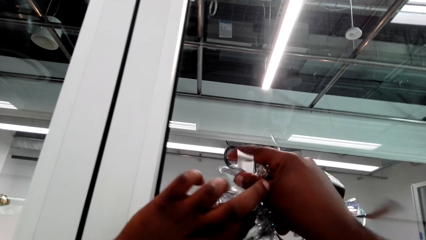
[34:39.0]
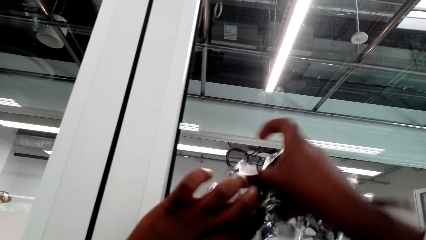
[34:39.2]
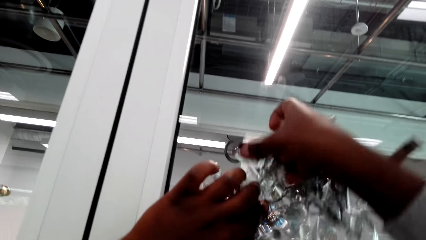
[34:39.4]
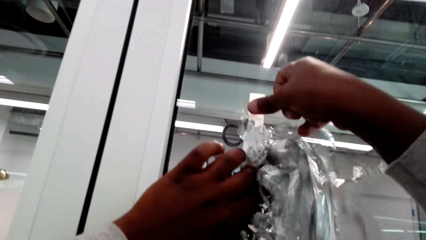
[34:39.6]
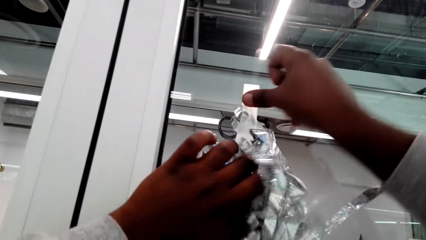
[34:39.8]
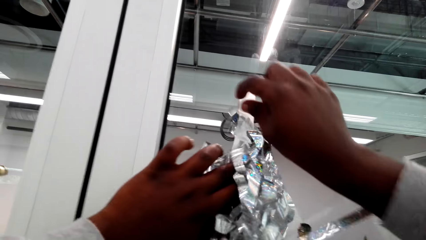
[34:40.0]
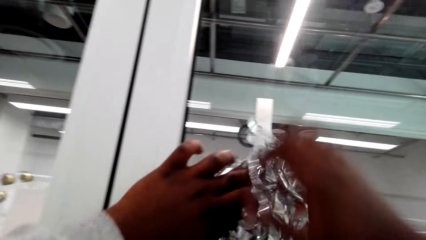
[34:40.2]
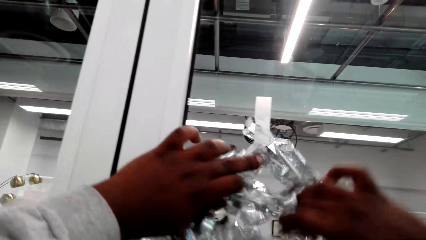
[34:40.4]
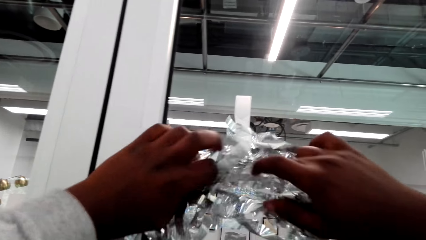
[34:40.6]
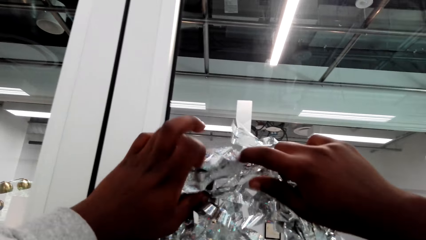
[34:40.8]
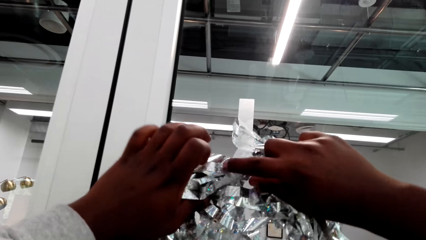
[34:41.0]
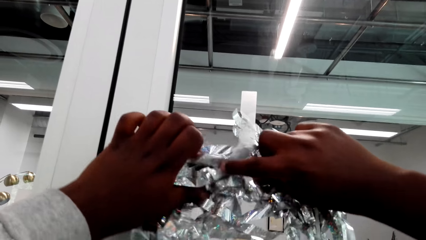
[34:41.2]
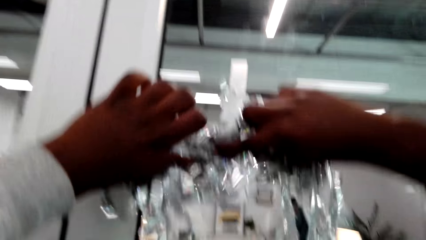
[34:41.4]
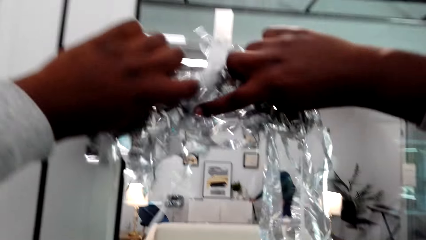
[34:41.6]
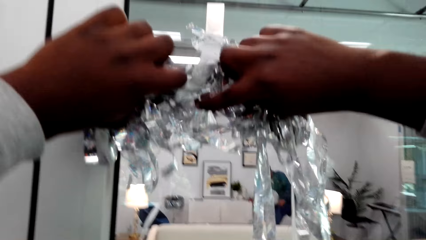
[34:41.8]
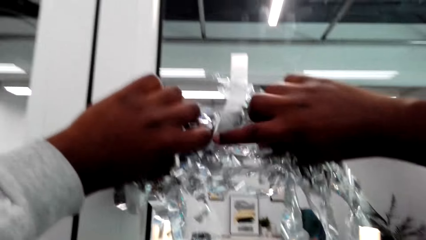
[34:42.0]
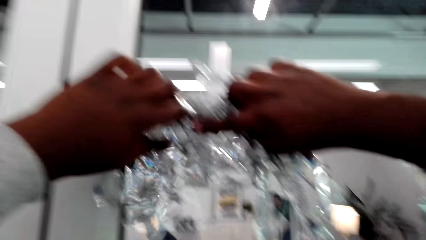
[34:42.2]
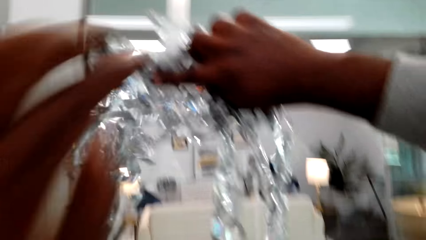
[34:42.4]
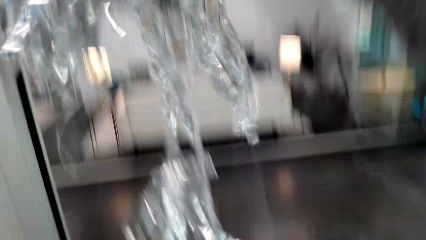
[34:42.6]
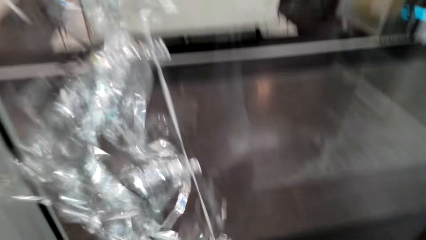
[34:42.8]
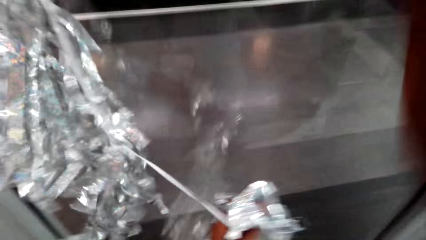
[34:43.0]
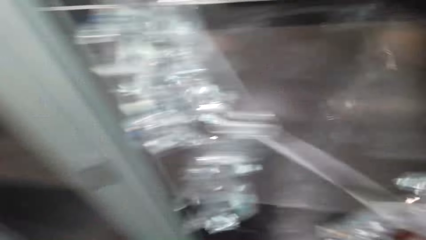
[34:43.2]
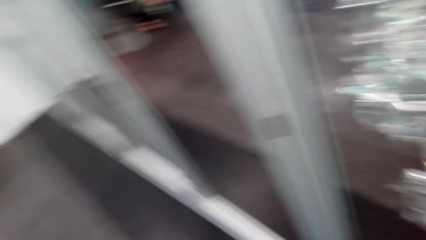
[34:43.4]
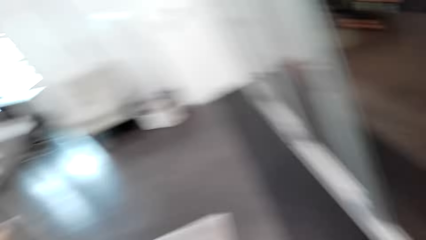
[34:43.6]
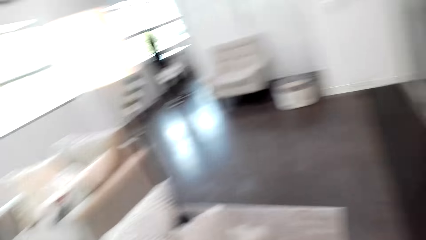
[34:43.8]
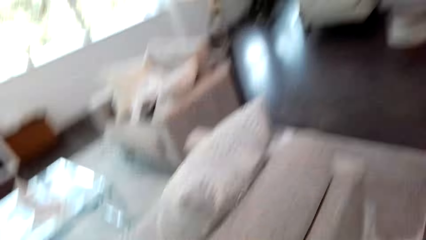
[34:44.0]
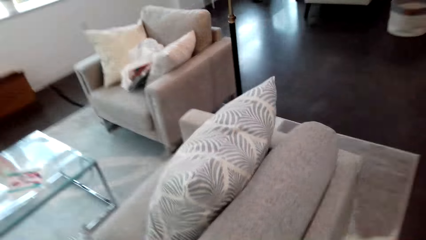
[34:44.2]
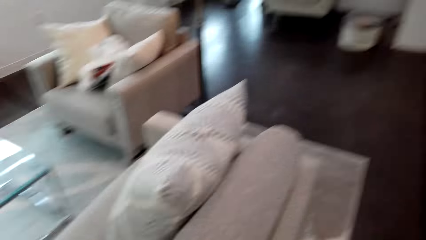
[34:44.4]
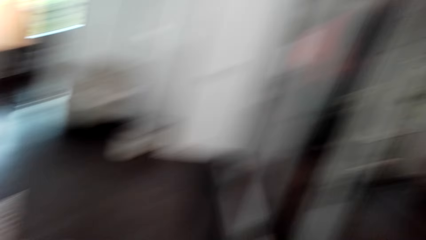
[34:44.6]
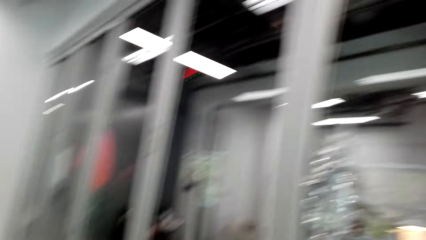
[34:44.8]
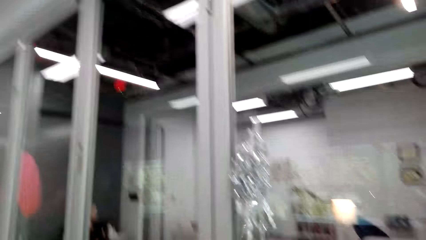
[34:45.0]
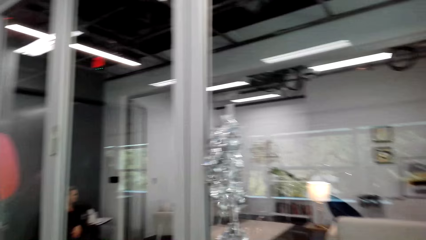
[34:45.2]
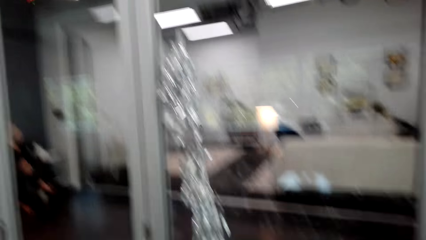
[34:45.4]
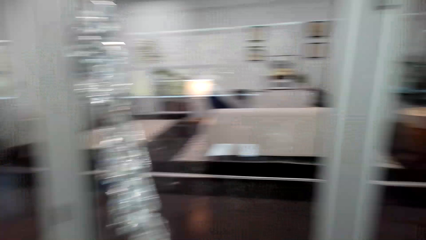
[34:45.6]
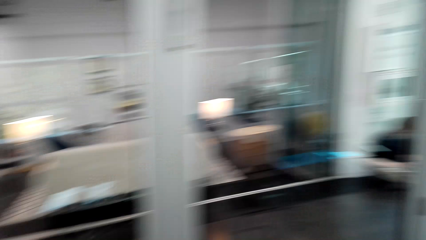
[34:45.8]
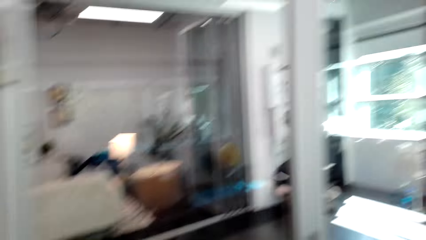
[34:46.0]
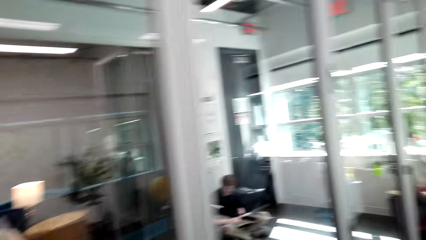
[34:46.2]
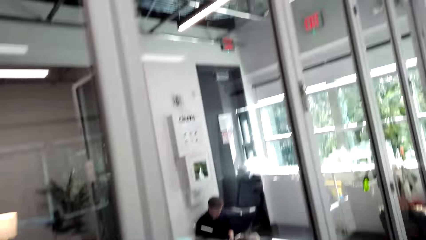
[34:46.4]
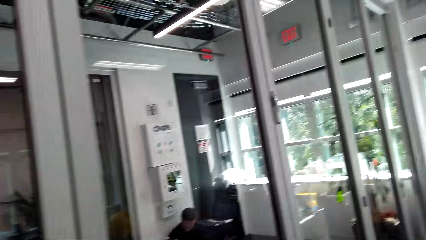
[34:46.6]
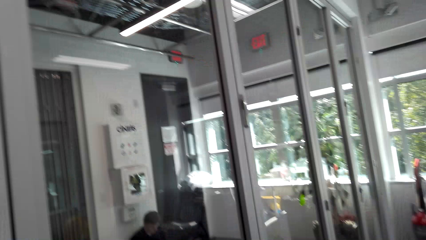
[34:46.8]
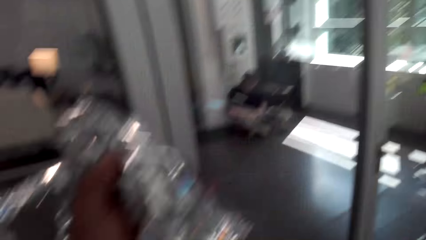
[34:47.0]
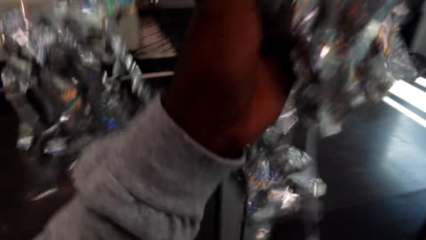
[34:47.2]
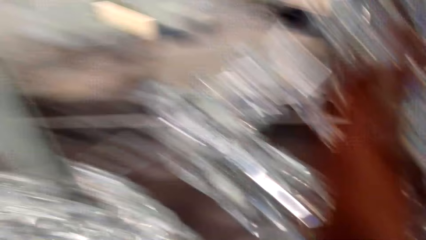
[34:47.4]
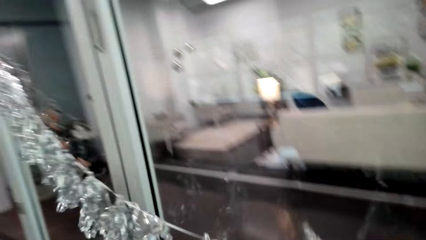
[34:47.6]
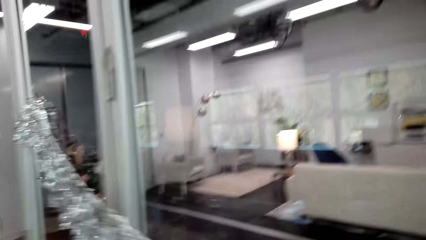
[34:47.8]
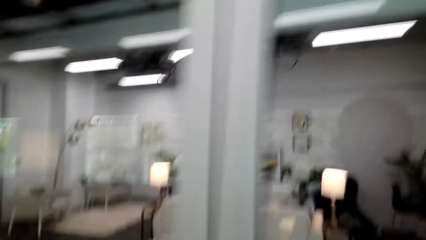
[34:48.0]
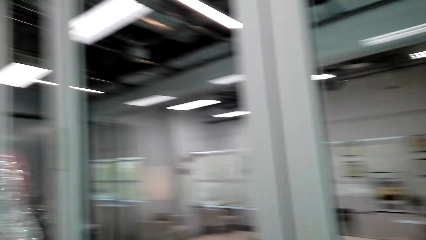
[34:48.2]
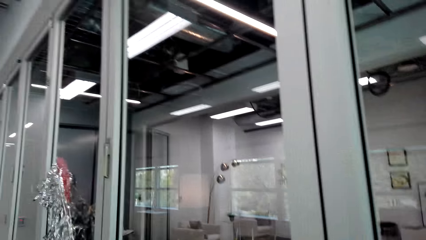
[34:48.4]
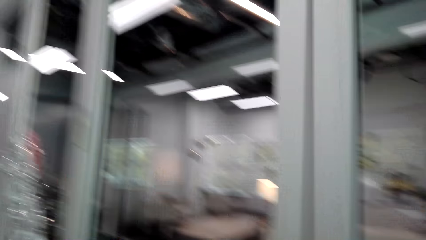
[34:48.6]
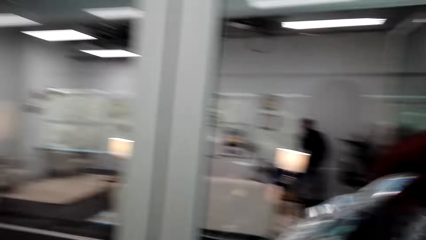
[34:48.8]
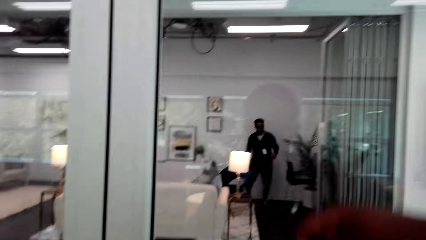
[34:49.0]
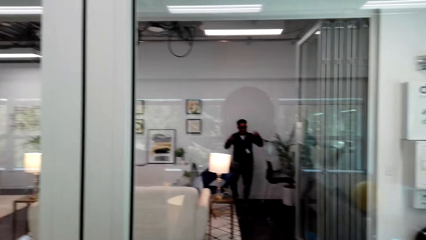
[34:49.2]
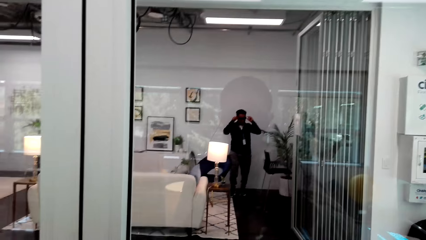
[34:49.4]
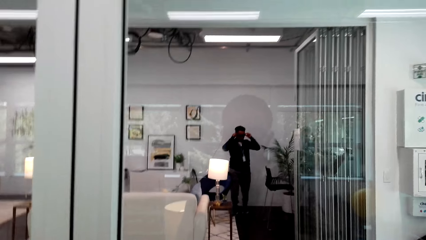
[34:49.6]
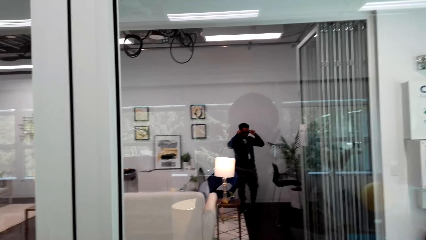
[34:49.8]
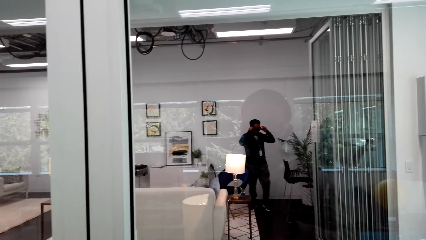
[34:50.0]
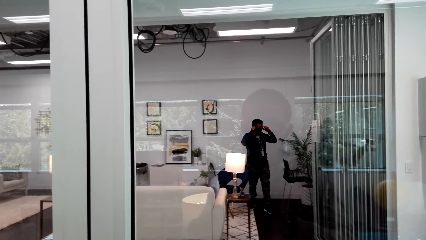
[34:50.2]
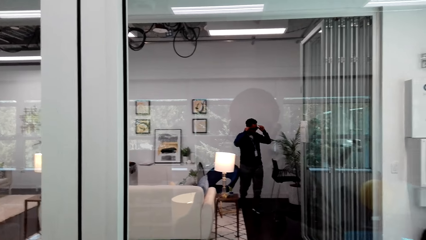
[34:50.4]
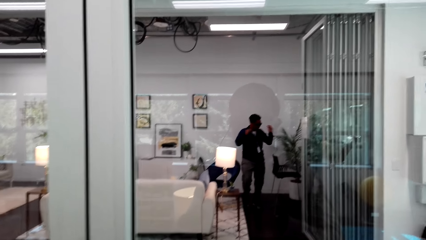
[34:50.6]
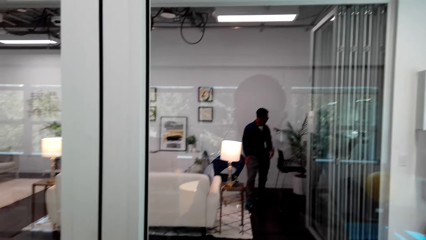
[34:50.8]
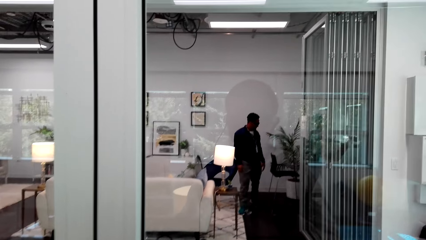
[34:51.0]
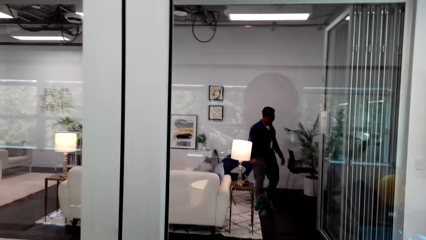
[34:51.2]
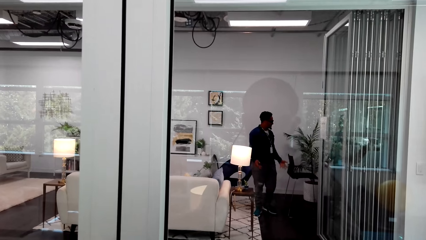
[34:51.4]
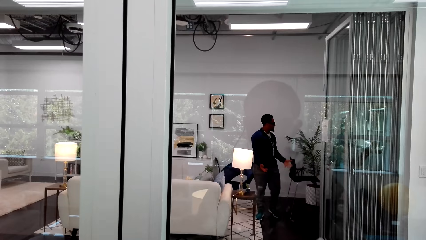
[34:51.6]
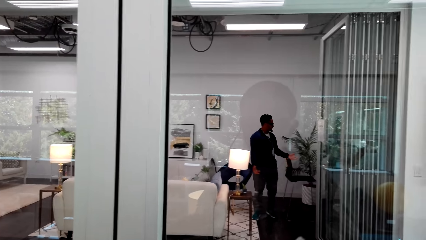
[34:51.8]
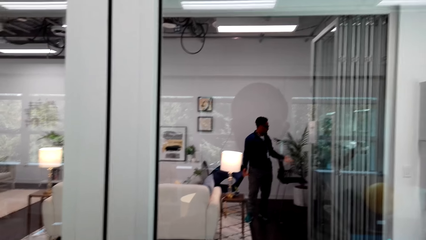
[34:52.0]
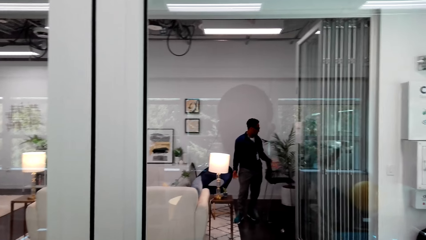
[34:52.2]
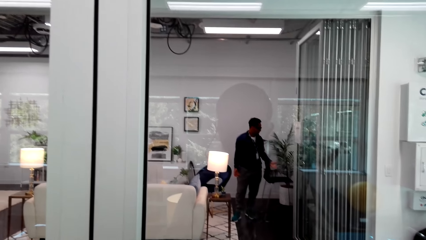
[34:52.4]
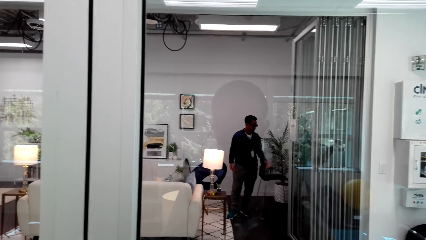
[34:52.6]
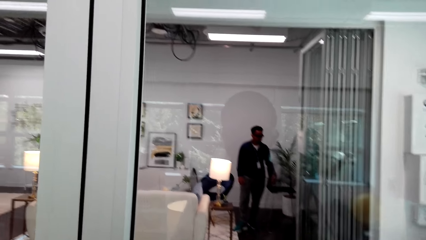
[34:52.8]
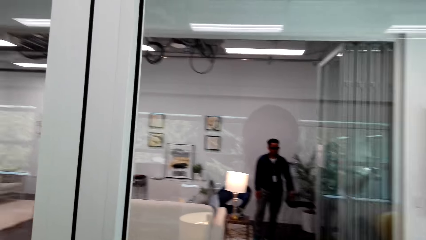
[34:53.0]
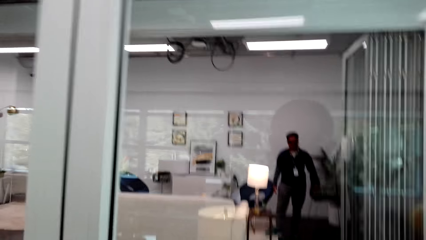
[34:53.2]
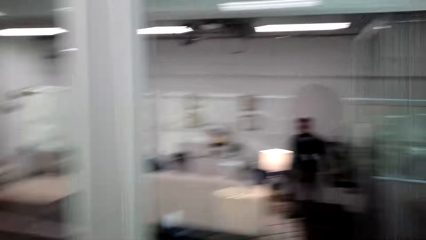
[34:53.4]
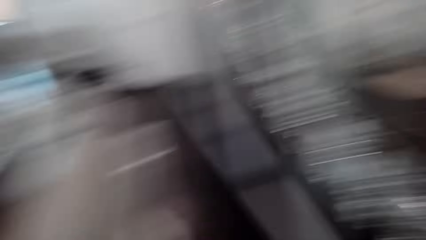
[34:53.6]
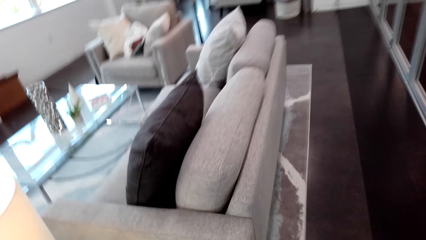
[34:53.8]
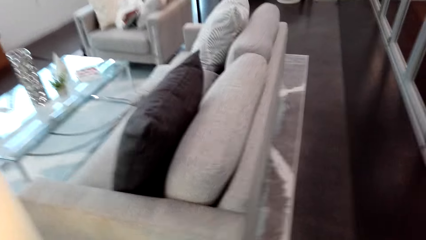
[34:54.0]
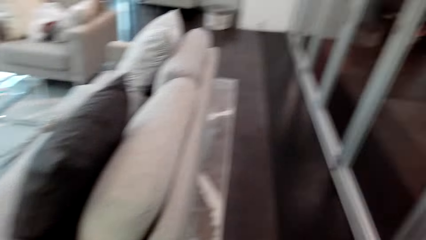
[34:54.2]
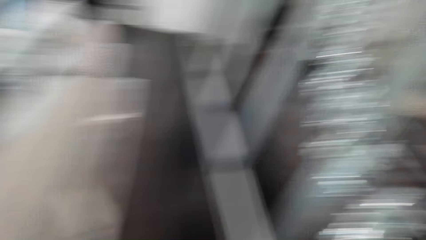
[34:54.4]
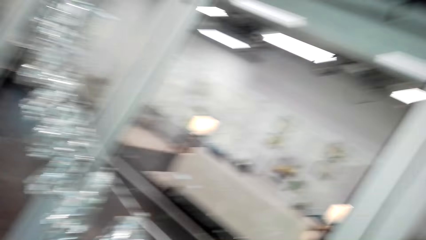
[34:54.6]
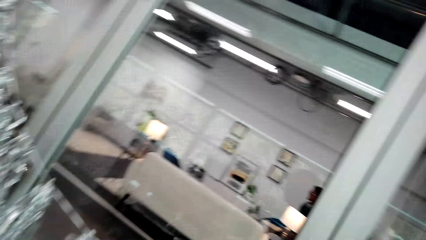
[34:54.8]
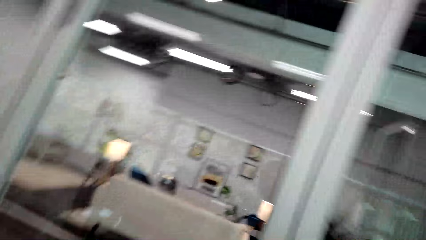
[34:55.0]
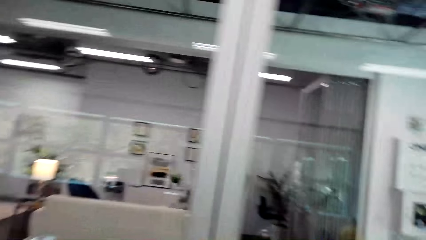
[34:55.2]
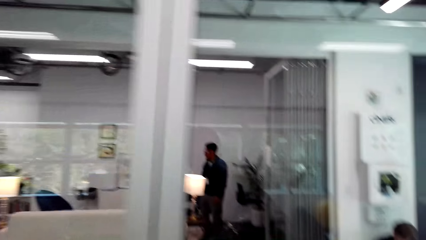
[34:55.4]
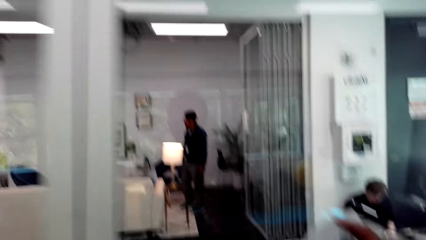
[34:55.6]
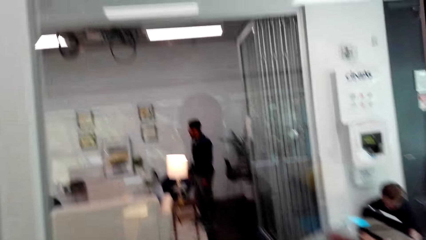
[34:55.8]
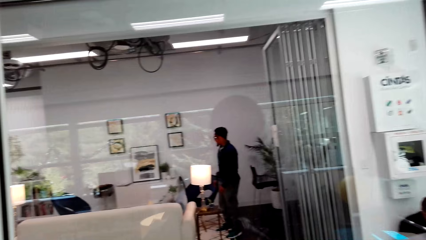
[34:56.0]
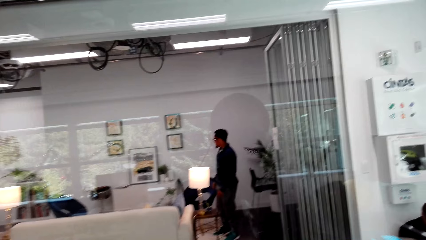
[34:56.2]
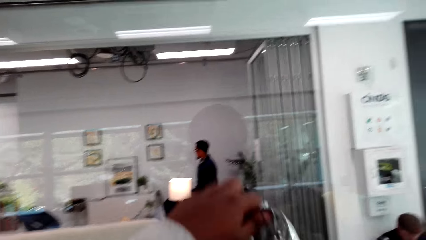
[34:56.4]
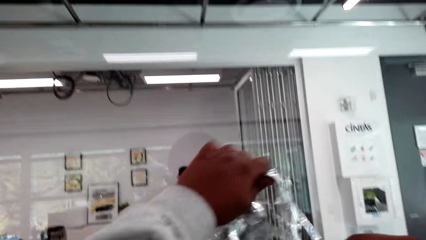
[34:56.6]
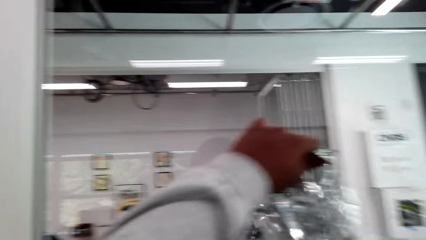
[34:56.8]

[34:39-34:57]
The camera wearer sticks the garland on the window. They look around the house. They adjust the garland.
